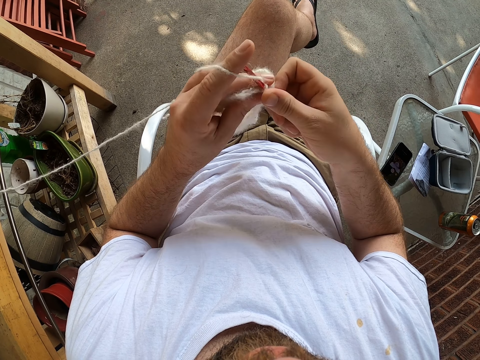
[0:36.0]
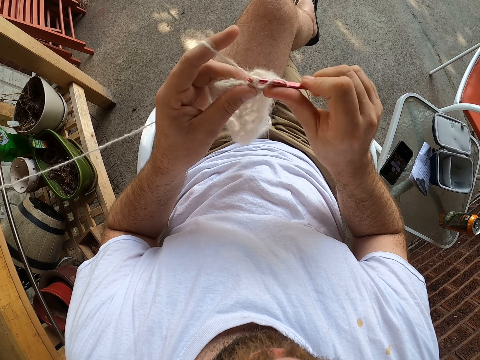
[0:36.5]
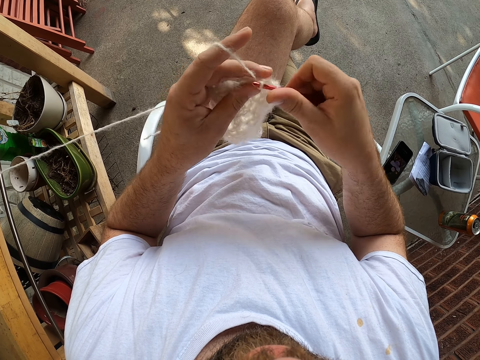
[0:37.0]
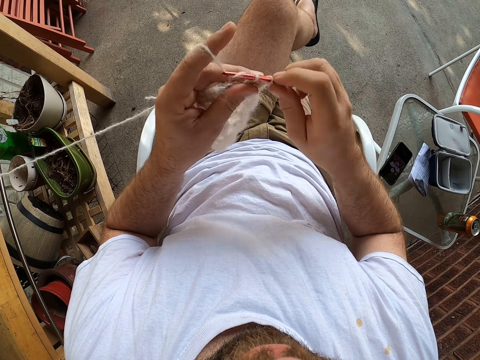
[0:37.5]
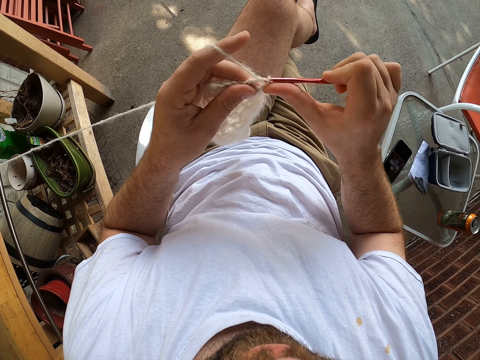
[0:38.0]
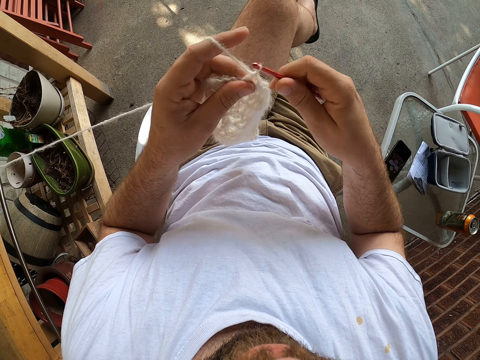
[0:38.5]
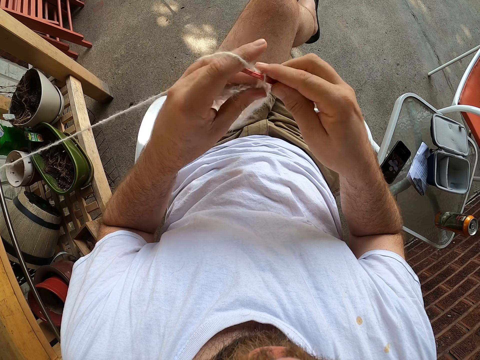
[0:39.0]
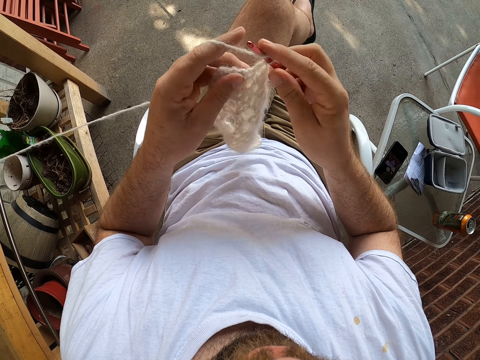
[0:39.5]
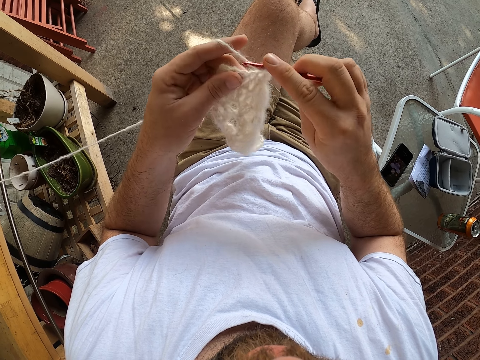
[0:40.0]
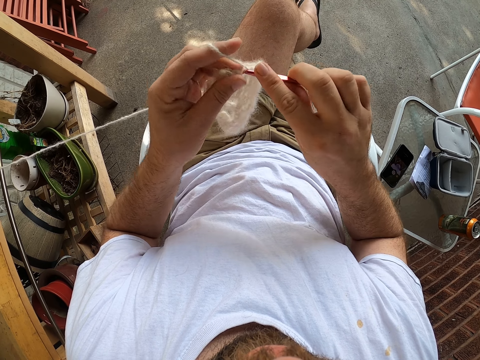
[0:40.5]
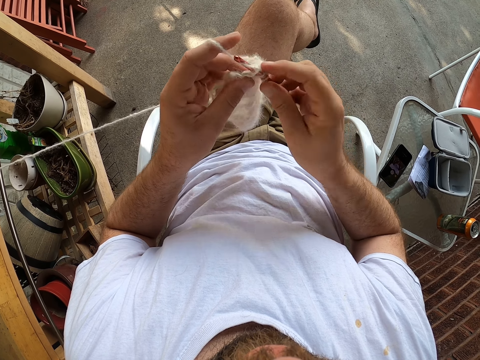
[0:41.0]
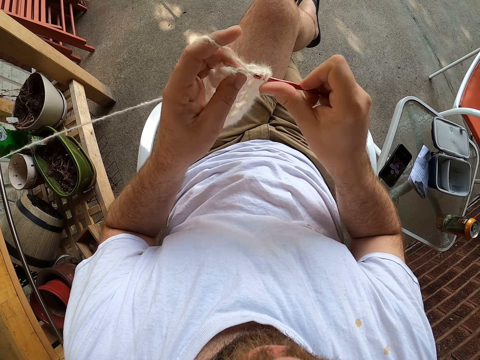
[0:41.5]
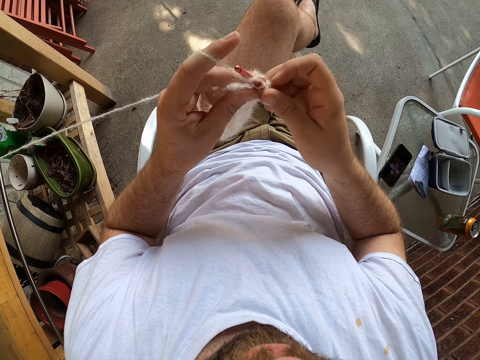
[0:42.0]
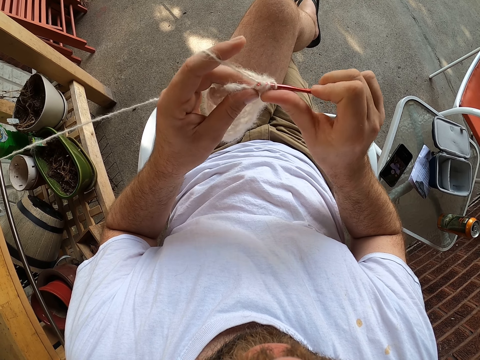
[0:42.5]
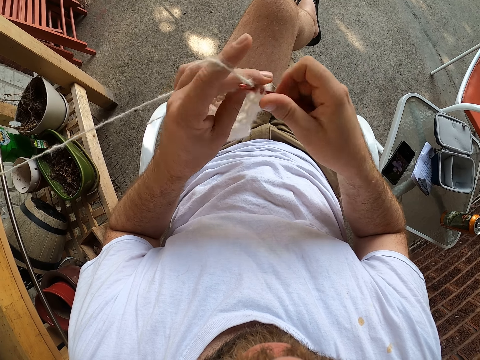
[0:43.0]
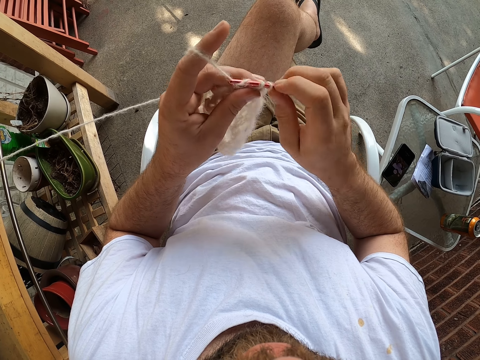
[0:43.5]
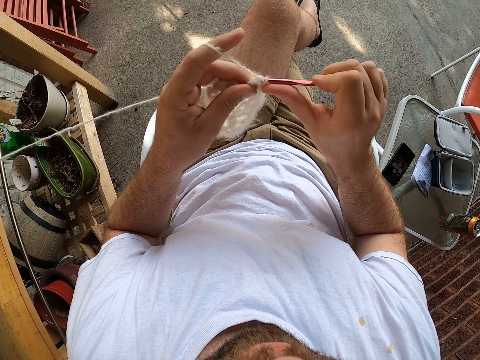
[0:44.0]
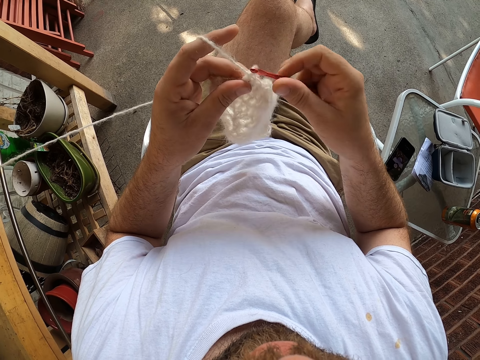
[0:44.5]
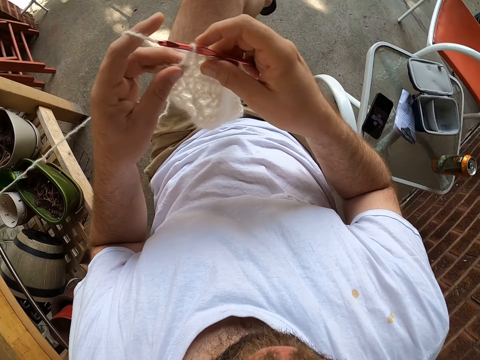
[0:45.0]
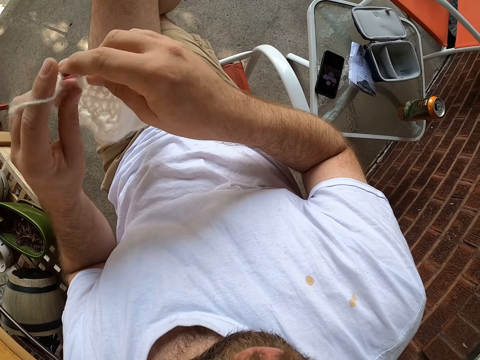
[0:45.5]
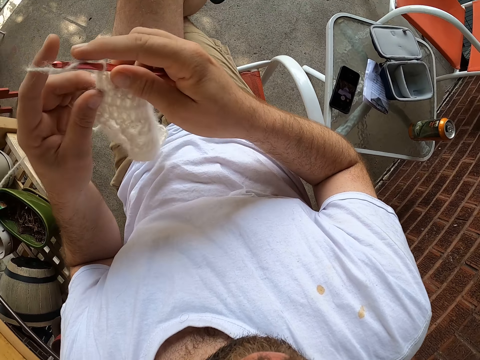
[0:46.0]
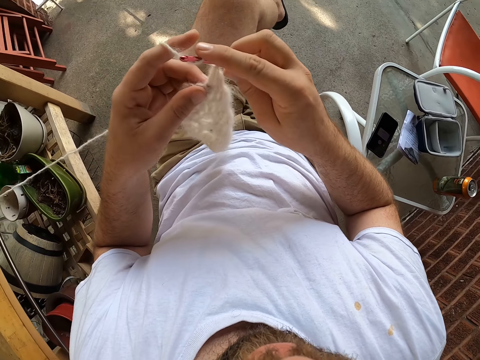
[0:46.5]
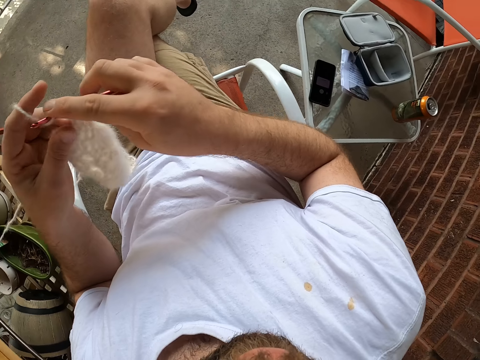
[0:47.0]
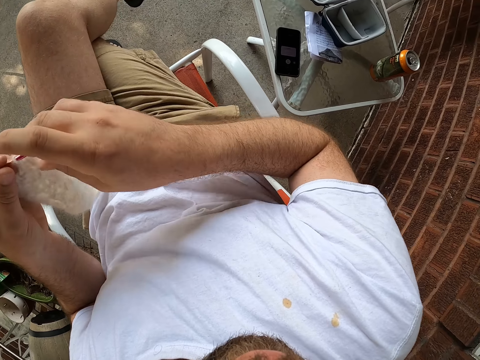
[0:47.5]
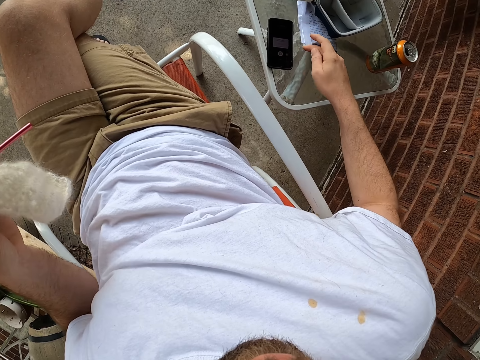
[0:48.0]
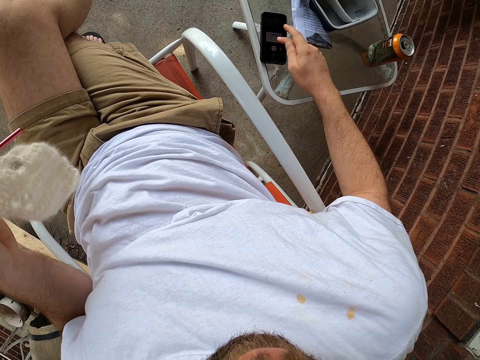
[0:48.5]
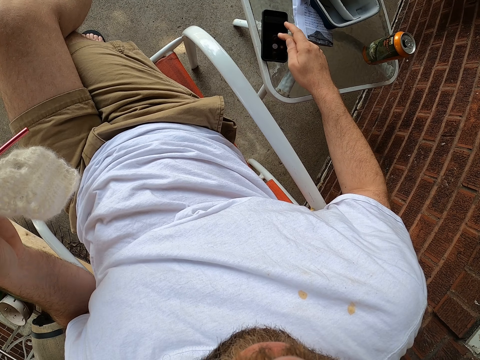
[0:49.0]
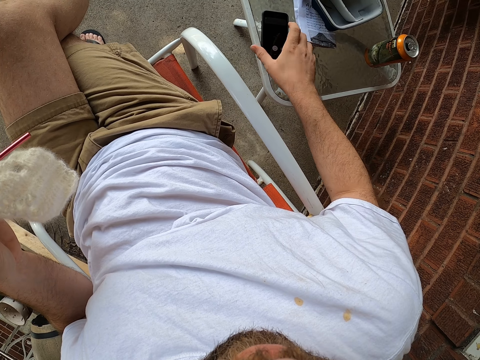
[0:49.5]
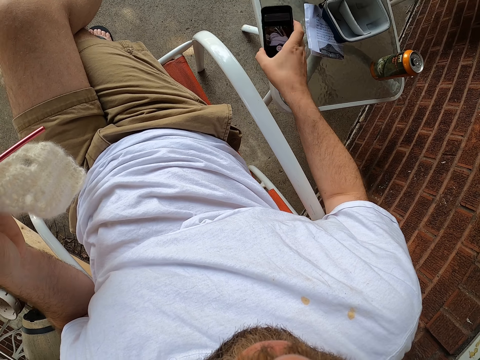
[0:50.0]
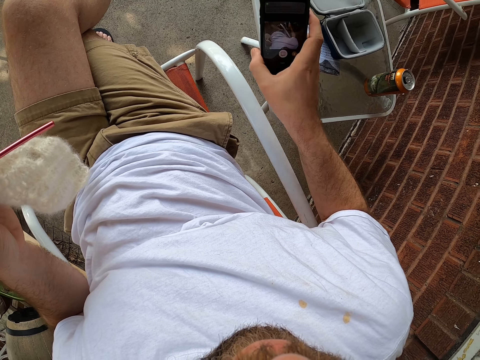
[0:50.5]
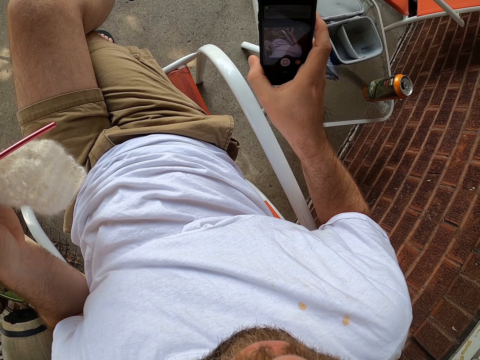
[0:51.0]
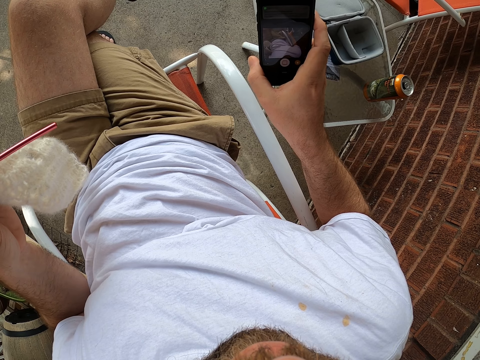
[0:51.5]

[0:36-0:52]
The camera wearer touches the phone on the glass table with his right hand. He checks the phone. He picks up the phone from the glass table with his right hand.

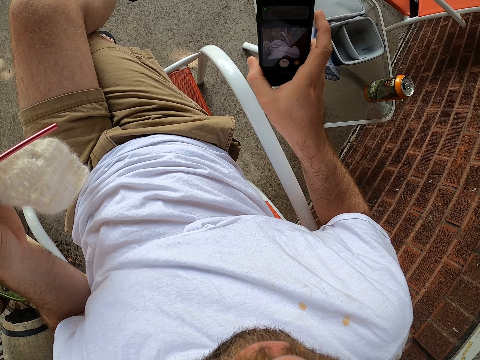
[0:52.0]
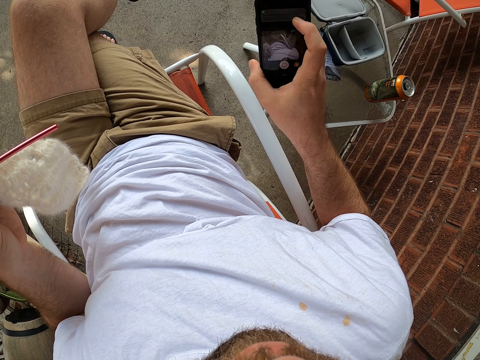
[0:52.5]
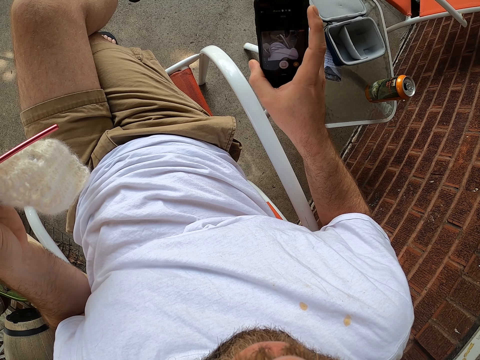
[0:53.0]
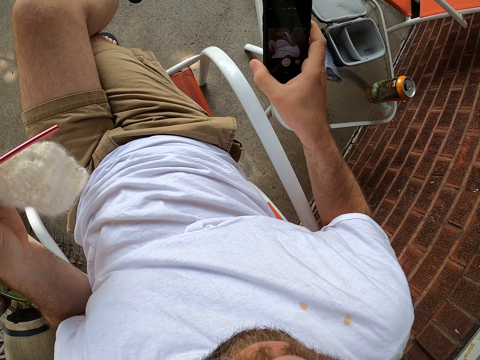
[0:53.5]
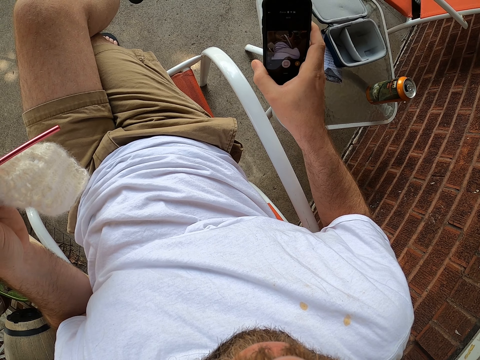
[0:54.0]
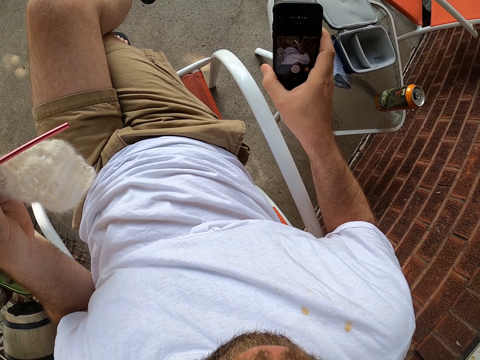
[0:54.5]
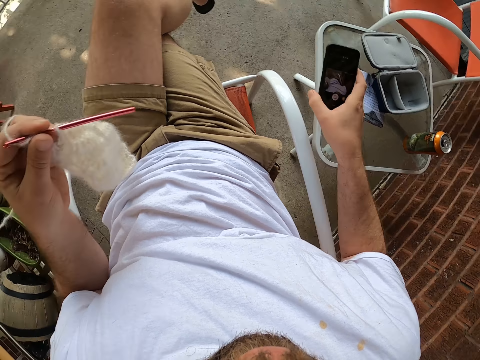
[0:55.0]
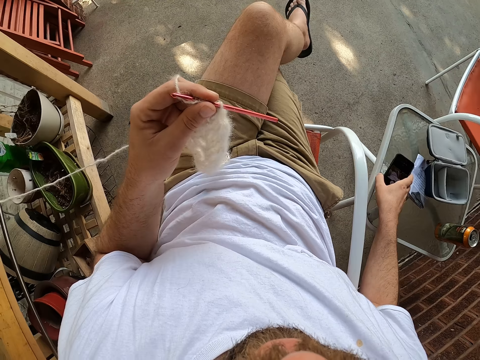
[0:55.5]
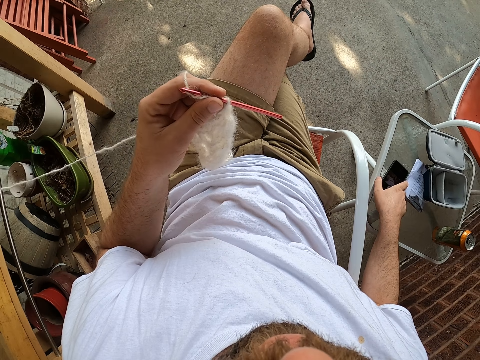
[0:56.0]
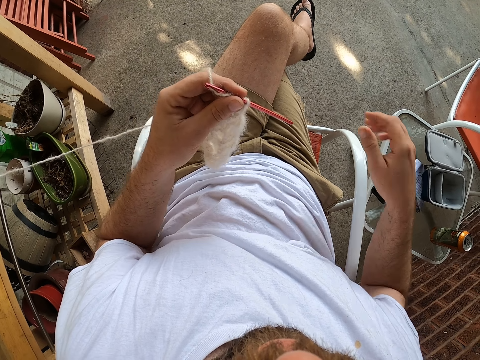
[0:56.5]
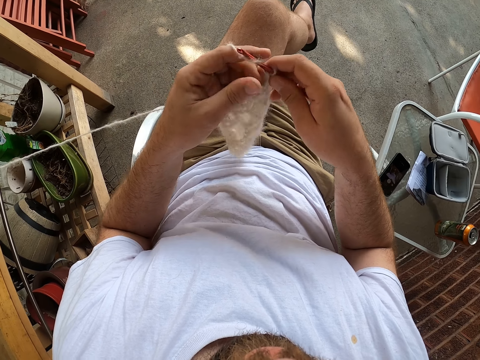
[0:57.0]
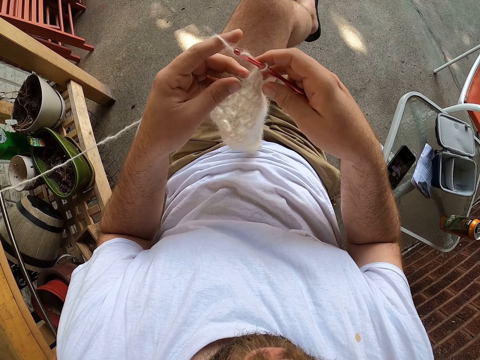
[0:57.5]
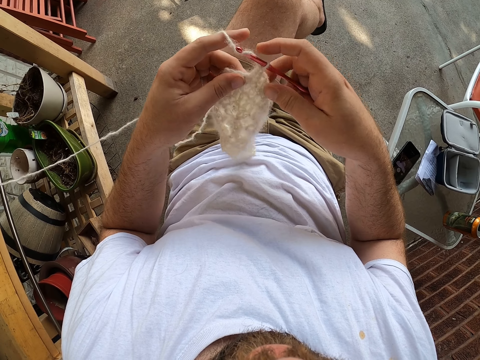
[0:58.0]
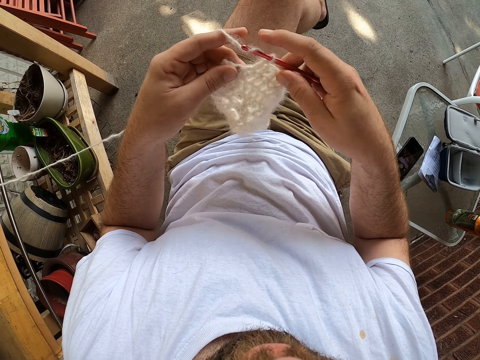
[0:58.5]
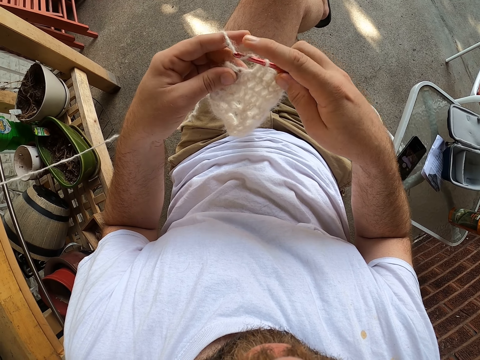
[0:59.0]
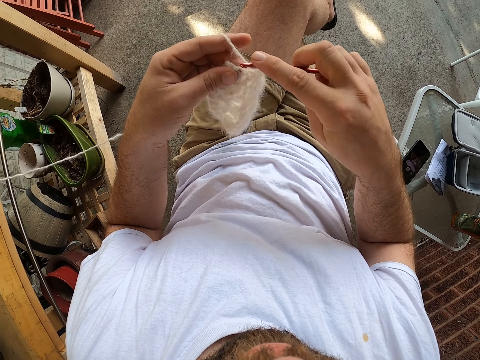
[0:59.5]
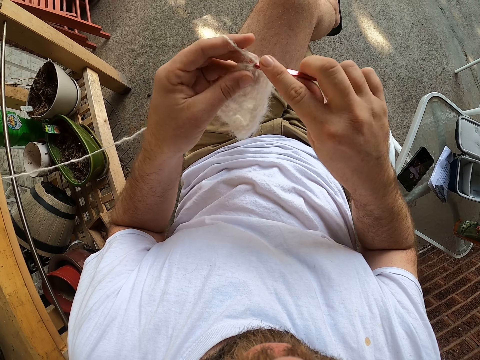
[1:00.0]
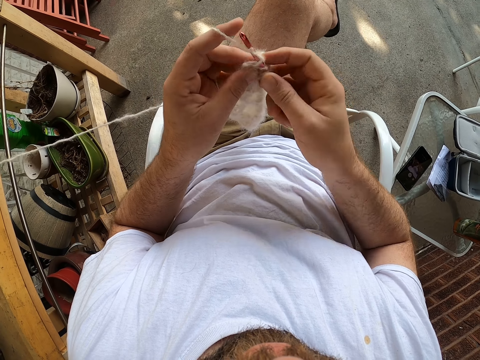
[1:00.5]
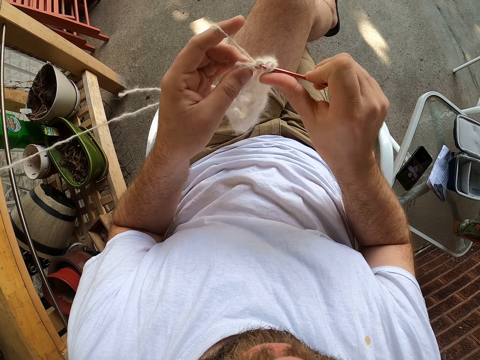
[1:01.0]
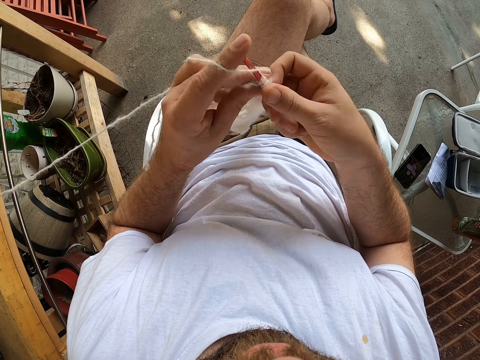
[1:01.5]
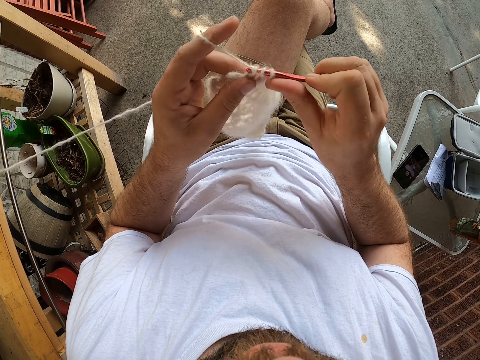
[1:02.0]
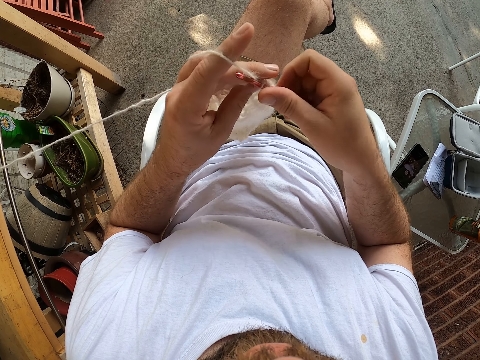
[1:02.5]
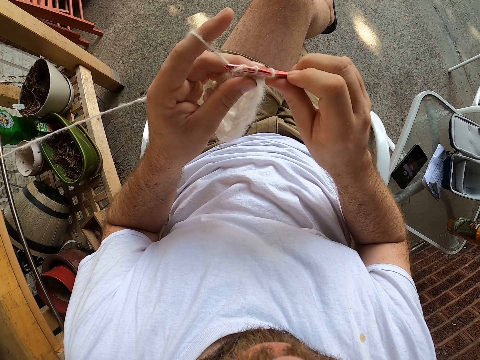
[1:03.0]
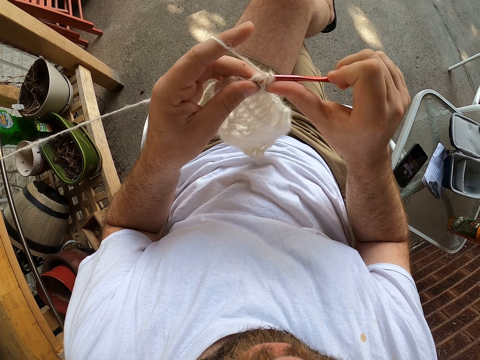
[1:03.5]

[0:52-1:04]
The camera wearer checks the phone. He drops the phone on the glass table with his right hand. He holds the knitting needle in his left hand with his right hand. He knits the yarn with the knitting needle in his right hand.
